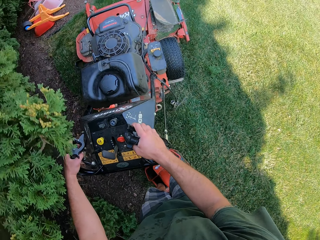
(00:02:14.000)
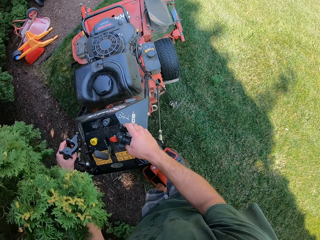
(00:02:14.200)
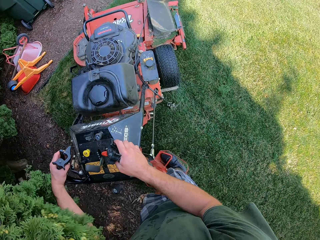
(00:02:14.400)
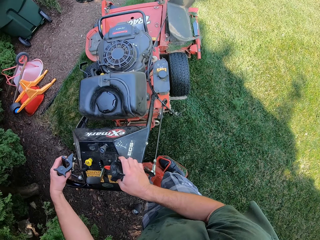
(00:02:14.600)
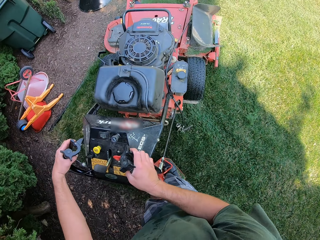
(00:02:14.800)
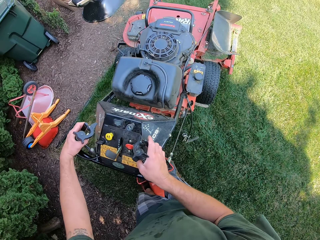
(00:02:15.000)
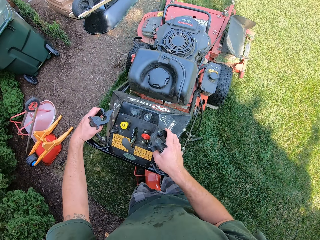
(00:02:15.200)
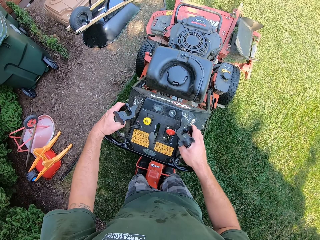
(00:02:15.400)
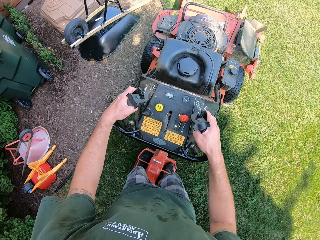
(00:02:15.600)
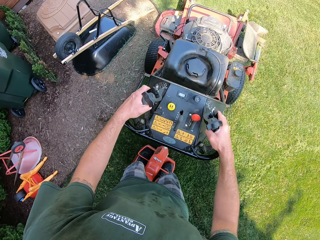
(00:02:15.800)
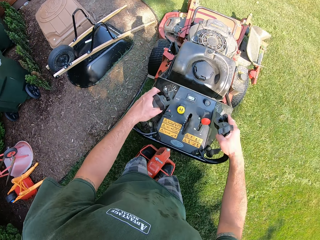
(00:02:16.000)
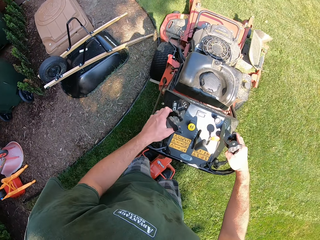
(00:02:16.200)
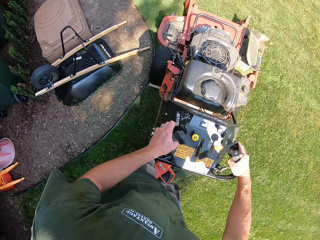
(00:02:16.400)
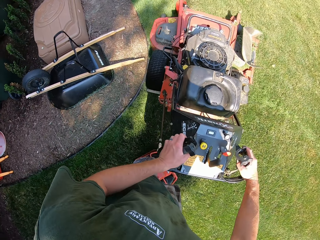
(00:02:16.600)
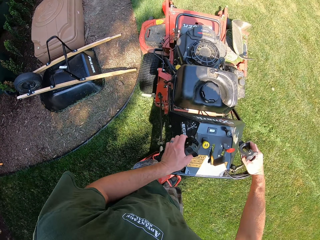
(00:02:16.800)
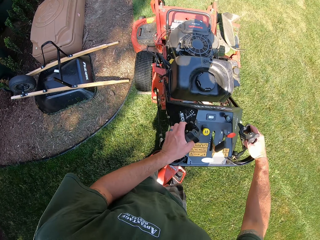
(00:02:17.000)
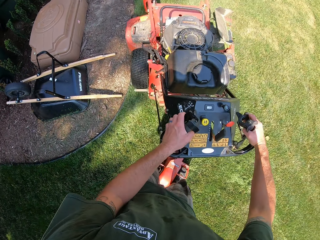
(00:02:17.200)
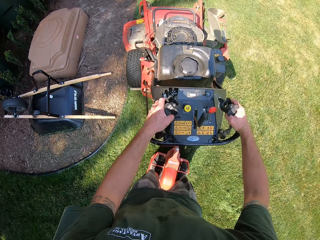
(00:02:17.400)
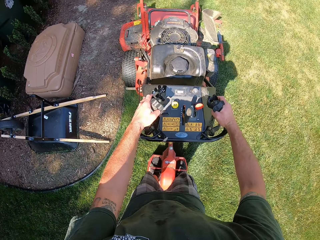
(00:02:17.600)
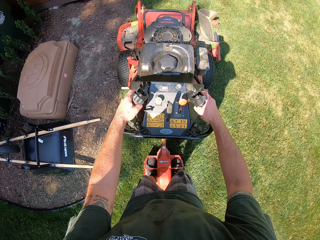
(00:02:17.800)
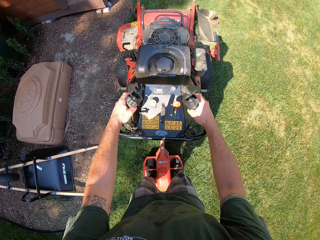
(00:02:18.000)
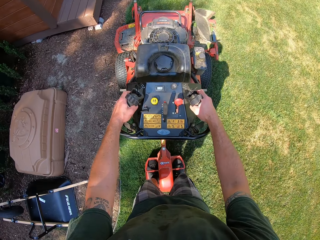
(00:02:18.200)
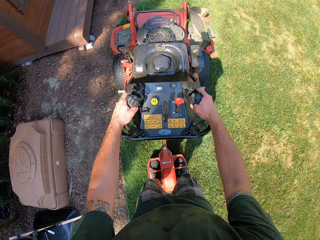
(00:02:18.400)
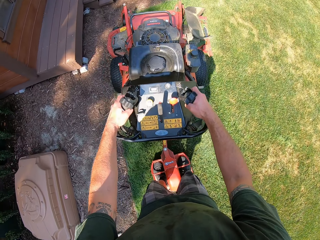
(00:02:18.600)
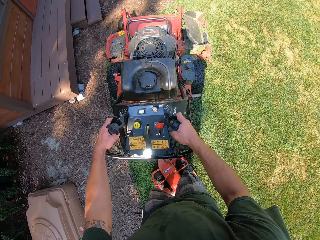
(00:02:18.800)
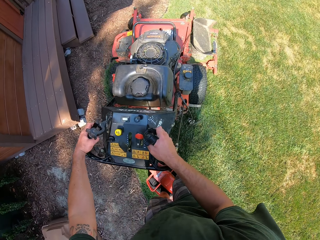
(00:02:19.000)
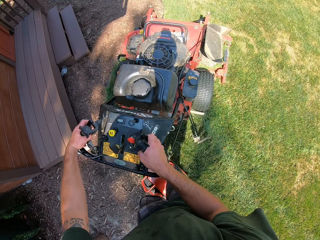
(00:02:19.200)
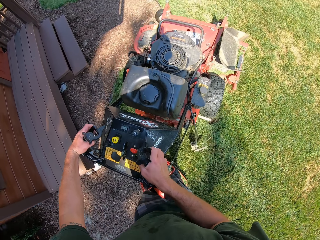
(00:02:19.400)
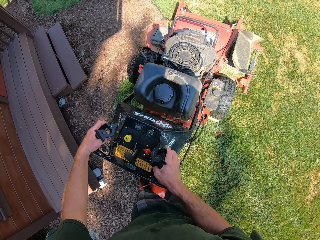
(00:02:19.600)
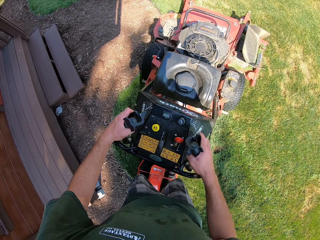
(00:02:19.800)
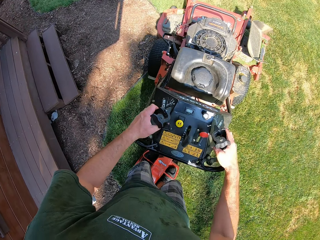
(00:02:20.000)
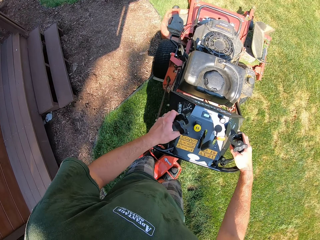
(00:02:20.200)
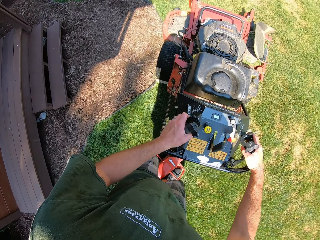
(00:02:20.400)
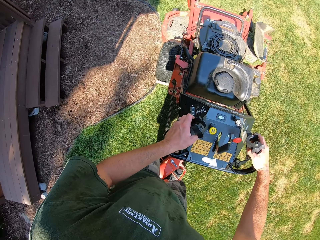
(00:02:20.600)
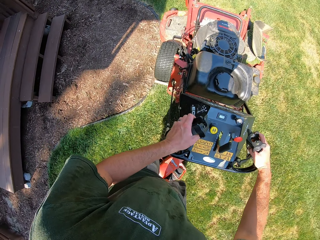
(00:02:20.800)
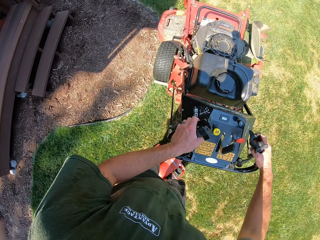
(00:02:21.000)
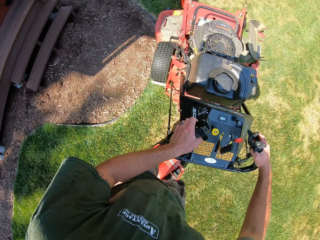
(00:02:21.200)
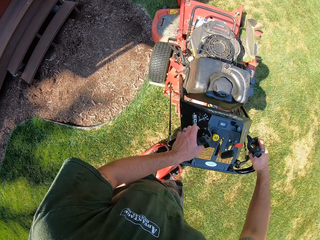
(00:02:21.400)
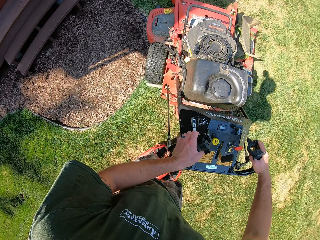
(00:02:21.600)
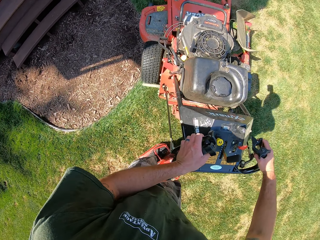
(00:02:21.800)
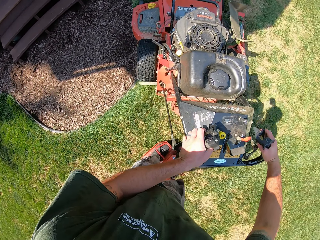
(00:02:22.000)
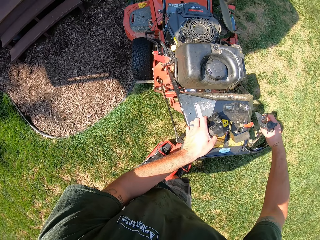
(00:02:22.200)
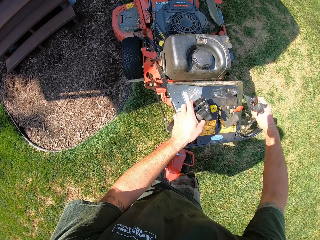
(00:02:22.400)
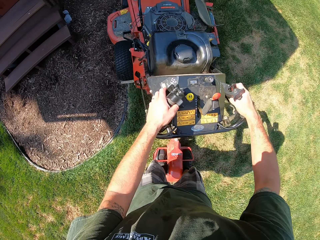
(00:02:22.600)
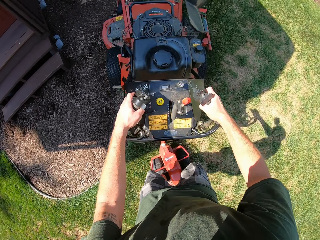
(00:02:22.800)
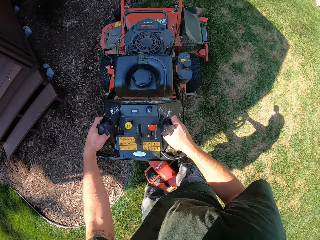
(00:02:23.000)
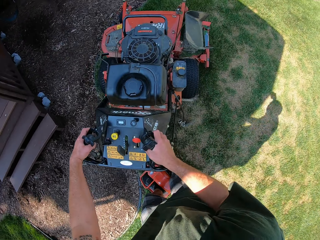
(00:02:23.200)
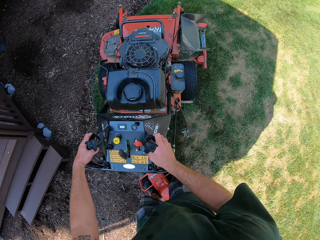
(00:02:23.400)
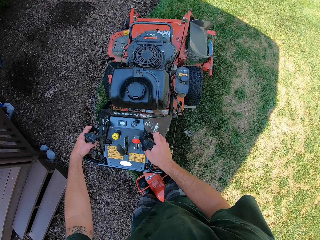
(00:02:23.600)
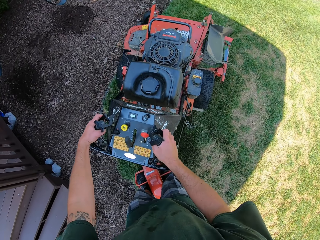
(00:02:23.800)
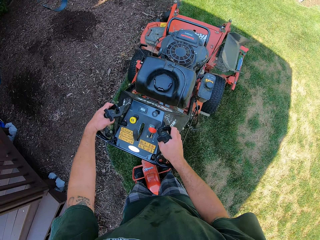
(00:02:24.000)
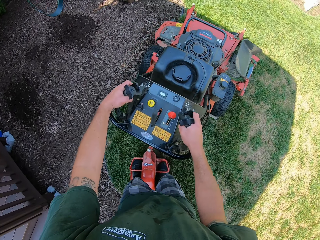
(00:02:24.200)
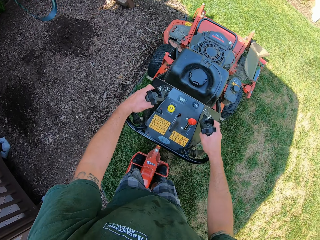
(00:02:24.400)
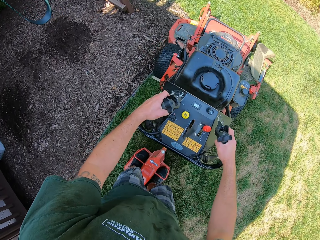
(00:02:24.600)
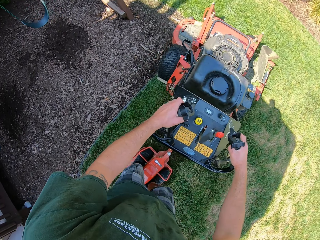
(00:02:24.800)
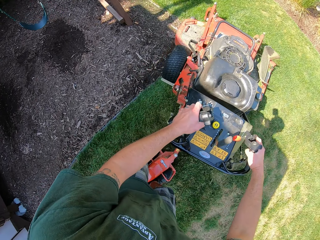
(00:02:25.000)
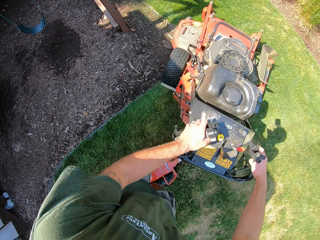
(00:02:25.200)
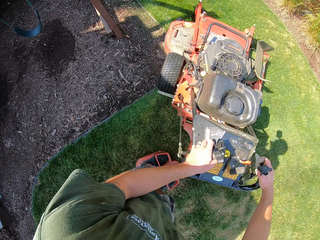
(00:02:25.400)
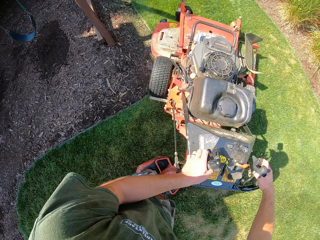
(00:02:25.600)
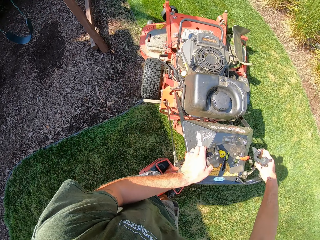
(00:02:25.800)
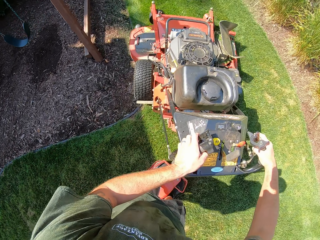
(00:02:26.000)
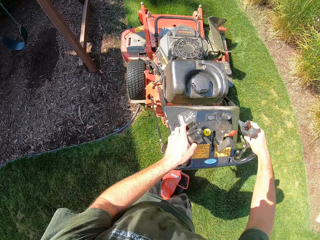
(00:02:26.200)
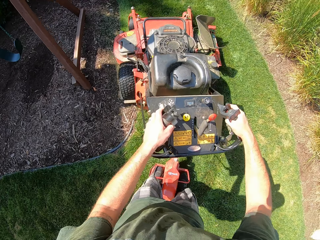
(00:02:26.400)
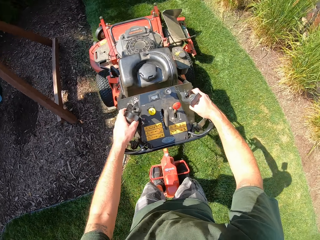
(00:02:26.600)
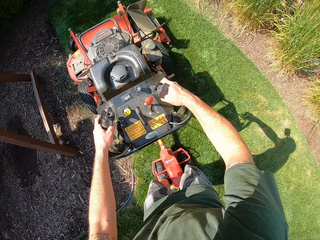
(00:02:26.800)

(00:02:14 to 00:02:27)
The camera wearer turns the lawnmower. They cut grass with the lawnmower. They turn the lawnmower. They cut the grass with the lawnmower. They turn the lawnmower. They cut the grass with the lawnmower.

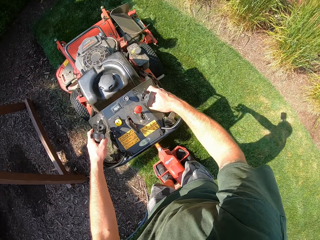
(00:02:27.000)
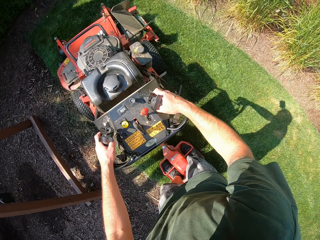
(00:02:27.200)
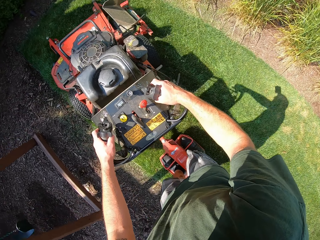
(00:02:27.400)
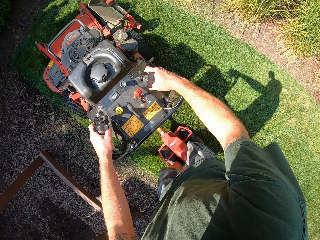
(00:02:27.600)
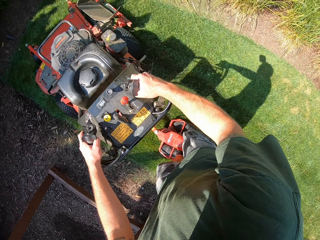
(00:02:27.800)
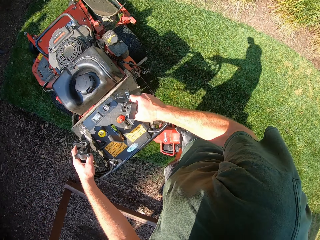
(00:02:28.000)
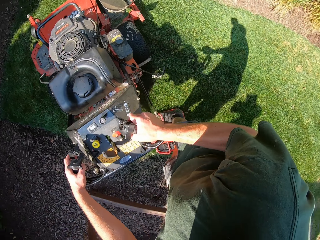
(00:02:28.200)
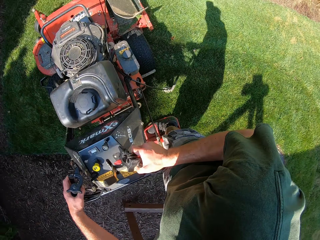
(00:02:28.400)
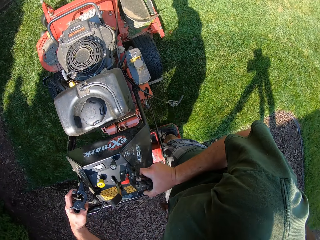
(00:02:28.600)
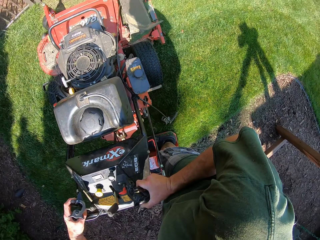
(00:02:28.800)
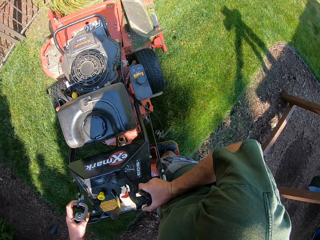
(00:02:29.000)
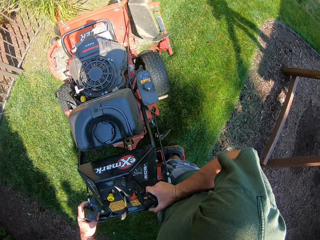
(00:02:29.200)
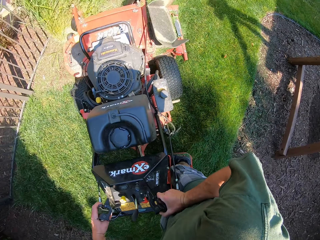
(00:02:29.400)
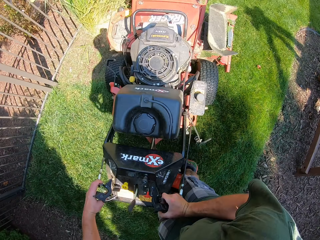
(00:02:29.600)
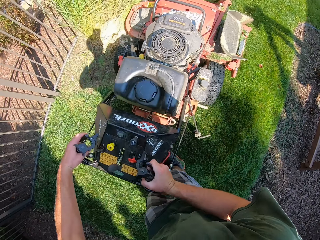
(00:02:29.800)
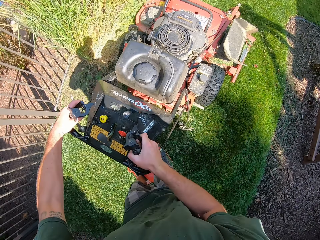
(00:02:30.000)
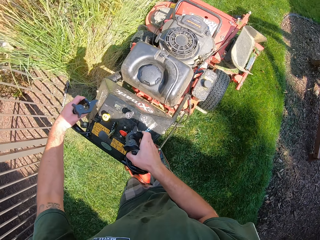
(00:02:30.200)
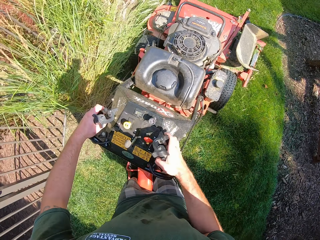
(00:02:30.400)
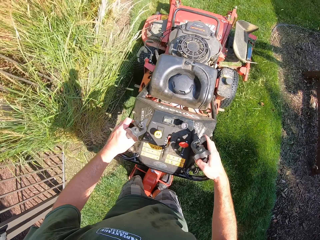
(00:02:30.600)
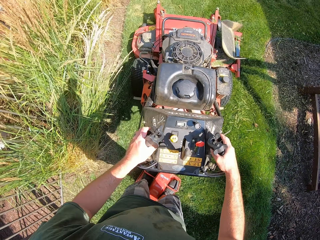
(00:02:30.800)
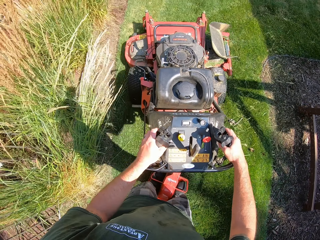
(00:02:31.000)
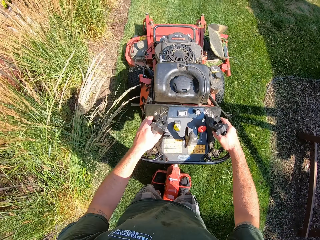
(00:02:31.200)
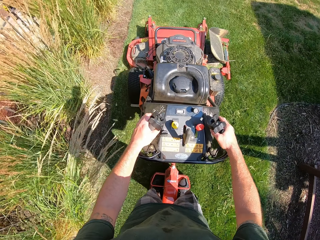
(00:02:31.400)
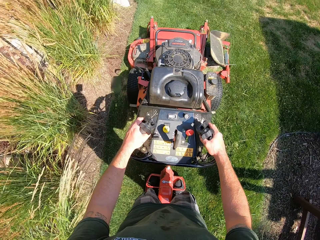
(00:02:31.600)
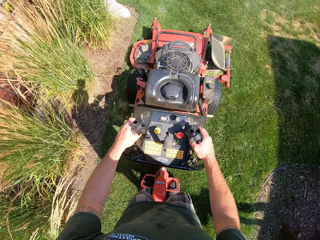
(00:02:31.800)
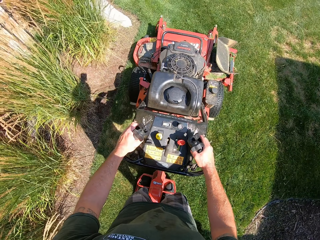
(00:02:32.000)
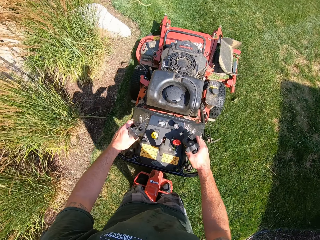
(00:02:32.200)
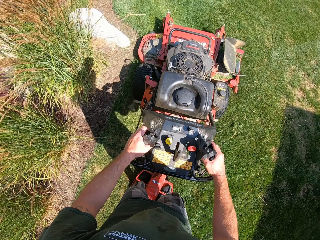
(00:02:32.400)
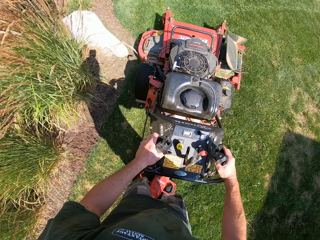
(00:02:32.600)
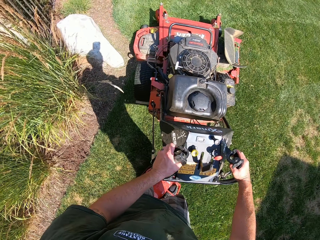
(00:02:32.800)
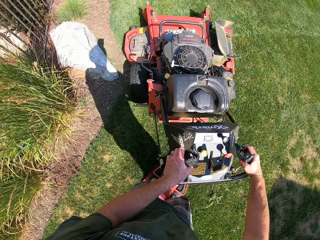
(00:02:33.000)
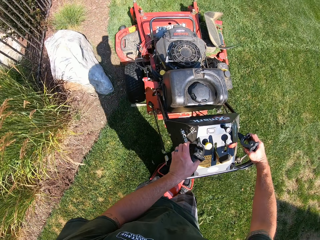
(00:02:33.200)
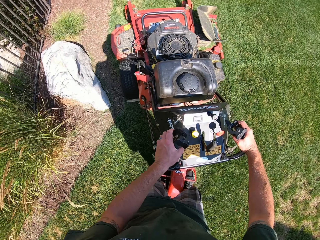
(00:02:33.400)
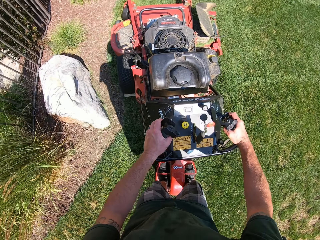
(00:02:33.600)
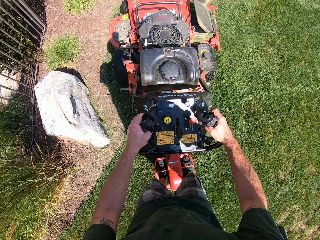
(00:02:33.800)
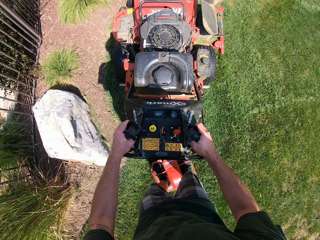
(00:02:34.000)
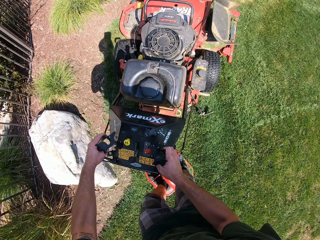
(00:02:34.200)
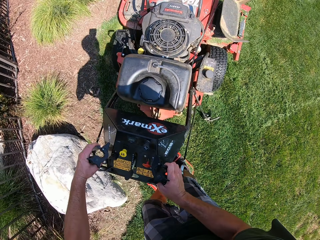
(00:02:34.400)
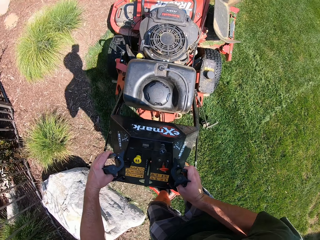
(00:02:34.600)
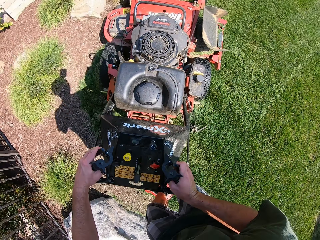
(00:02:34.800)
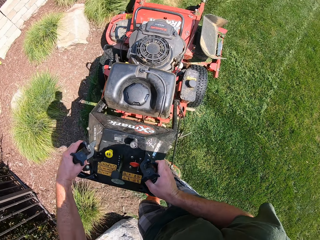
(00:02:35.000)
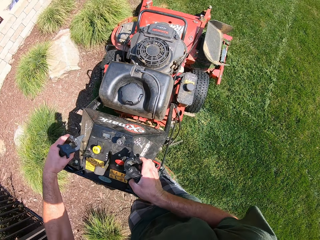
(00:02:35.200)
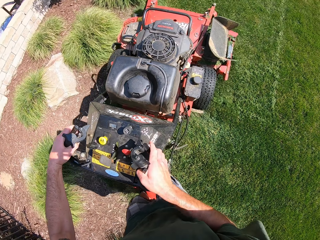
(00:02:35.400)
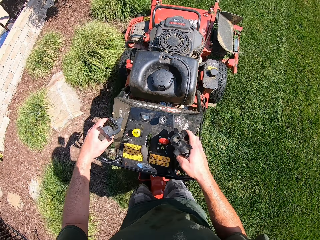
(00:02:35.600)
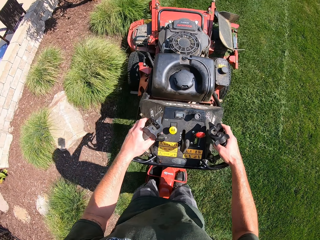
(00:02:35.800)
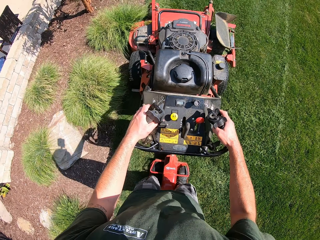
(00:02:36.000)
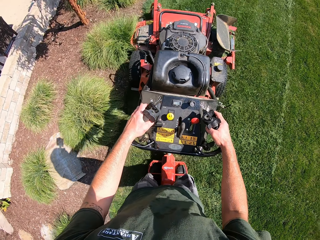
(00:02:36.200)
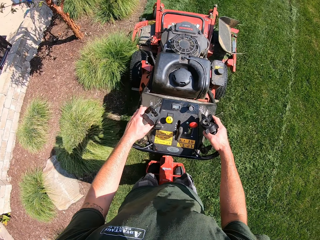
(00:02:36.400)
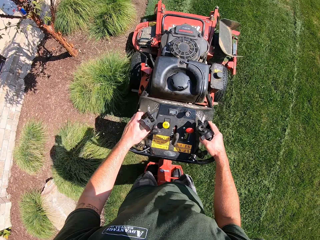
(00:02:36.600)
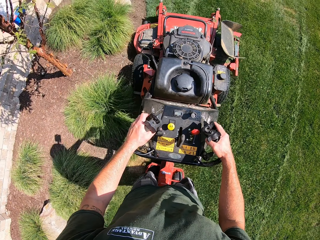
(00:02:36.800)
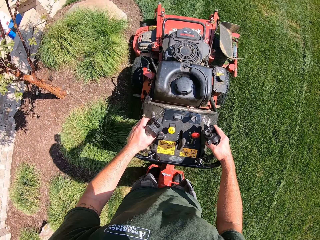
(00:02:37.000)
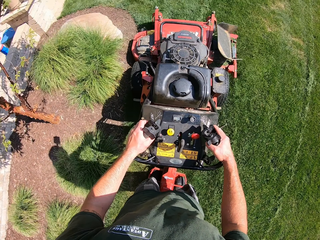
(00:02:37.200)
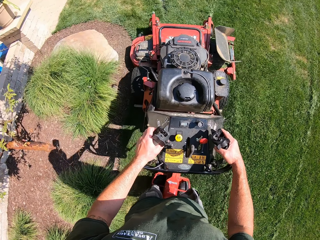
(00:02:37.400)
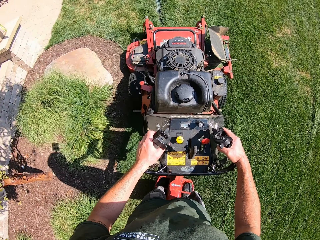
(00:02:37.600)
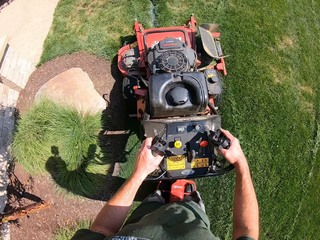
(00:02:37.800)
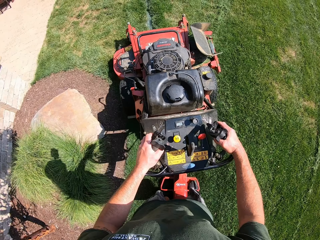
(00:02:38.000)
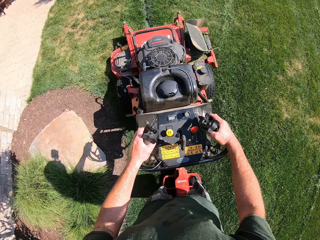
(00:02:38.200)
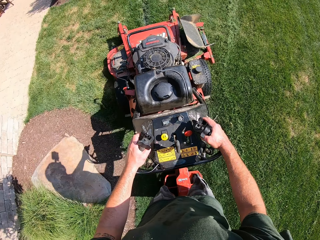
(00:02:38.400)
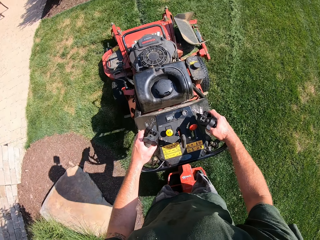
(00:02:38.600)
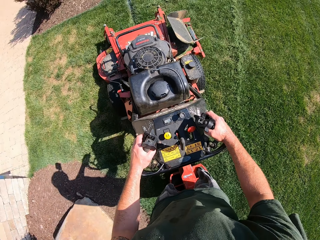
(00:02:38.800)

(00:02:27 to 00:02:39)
The camera wearer turns the lawnmower. They cut grass with the lawnmower. They turn the lawnmower. They cut the grass with the lawnmower.
